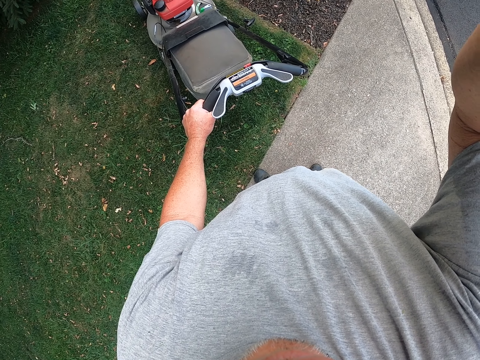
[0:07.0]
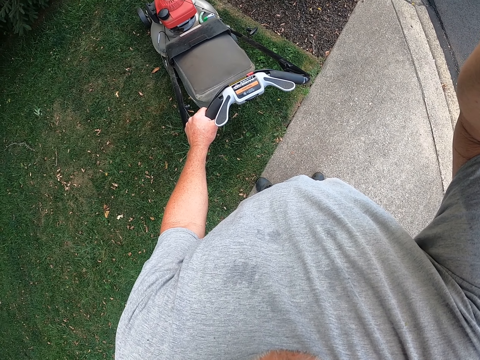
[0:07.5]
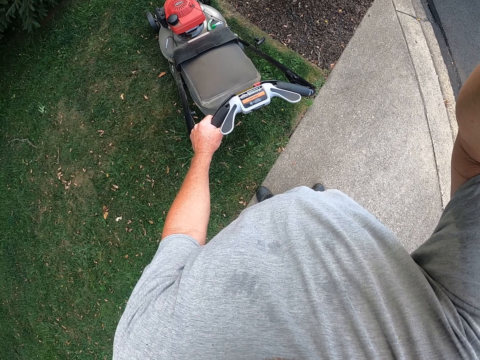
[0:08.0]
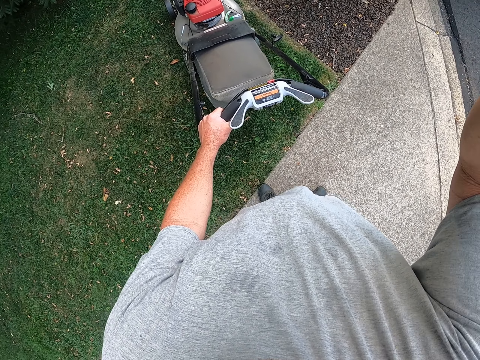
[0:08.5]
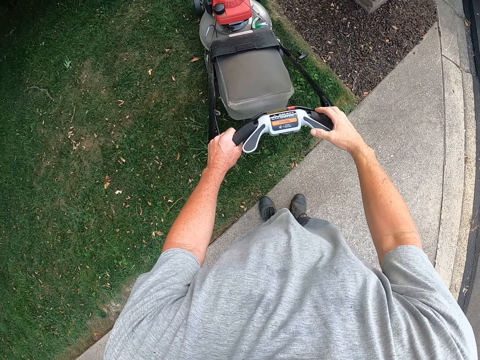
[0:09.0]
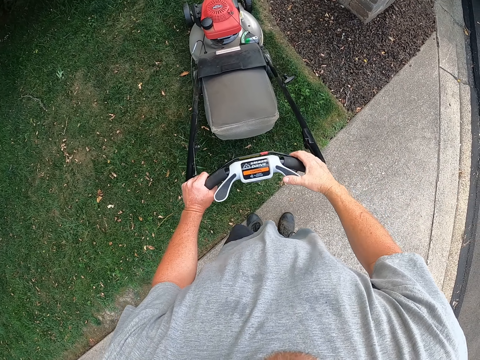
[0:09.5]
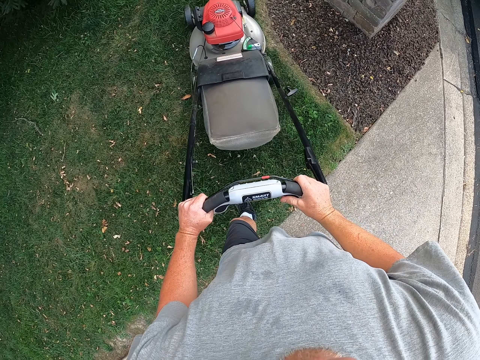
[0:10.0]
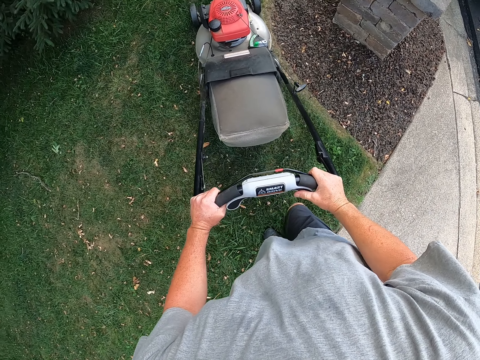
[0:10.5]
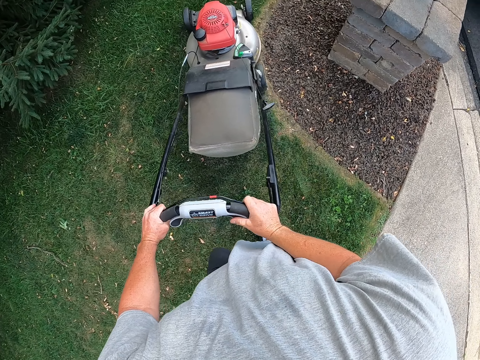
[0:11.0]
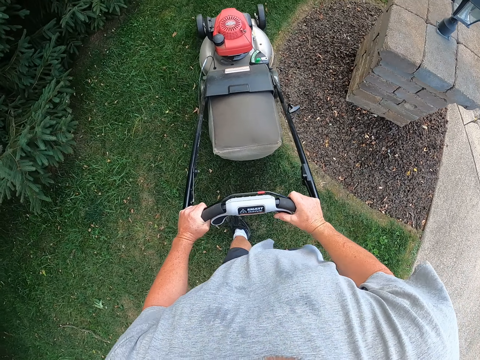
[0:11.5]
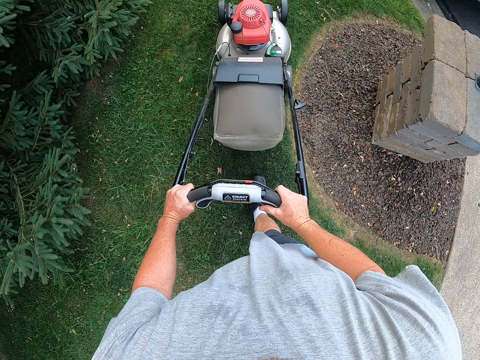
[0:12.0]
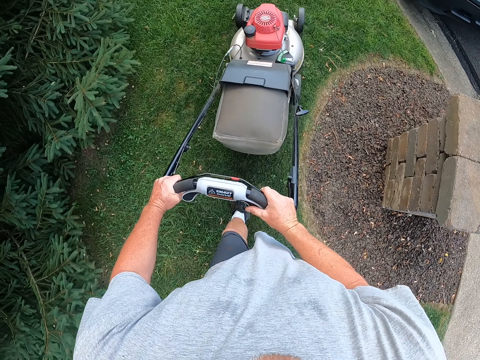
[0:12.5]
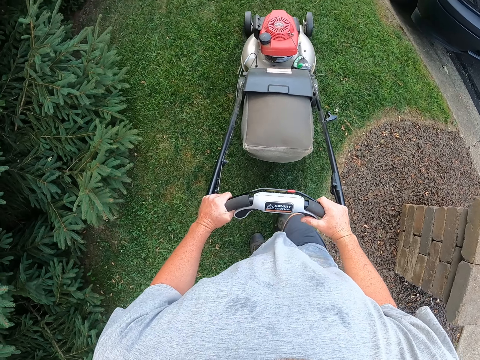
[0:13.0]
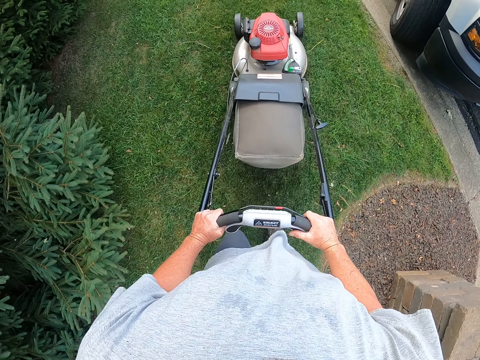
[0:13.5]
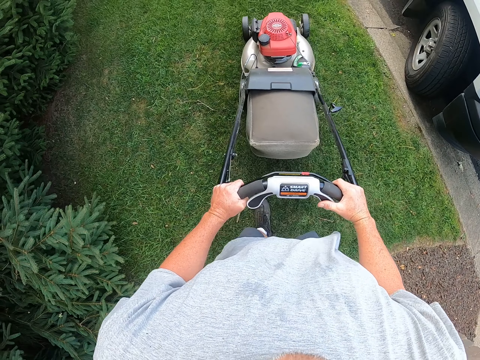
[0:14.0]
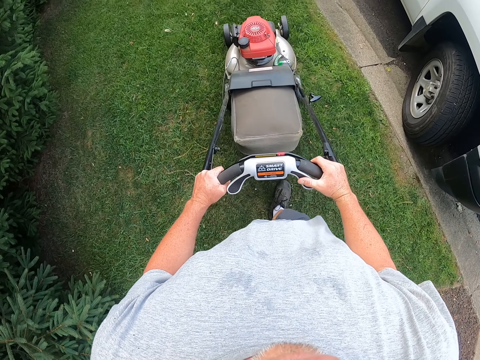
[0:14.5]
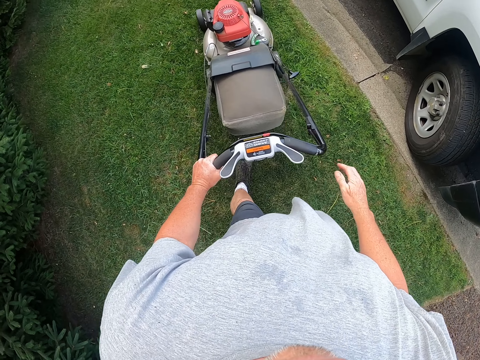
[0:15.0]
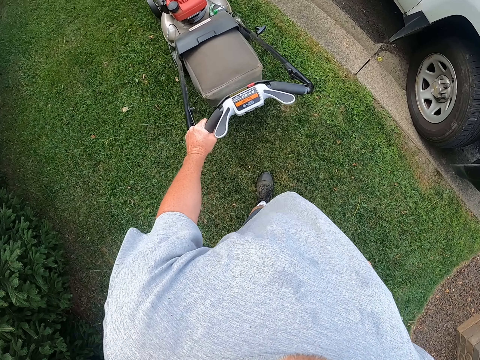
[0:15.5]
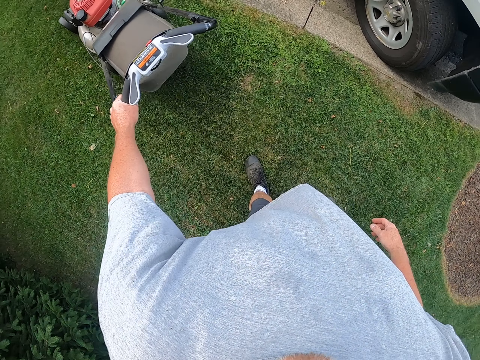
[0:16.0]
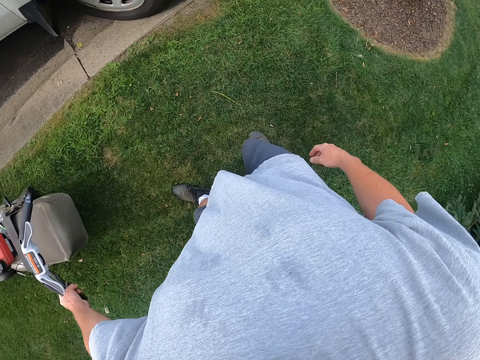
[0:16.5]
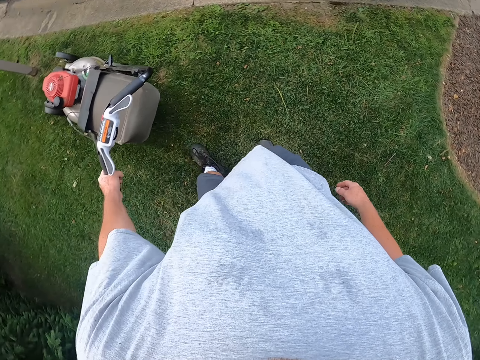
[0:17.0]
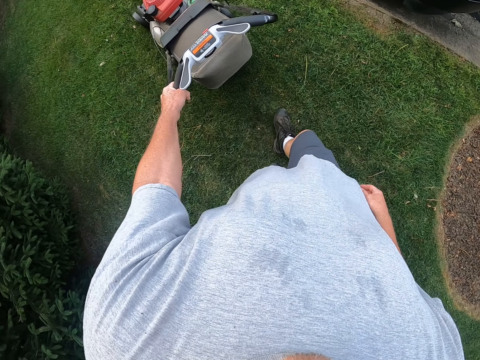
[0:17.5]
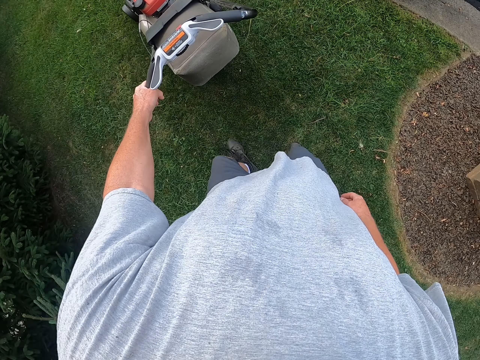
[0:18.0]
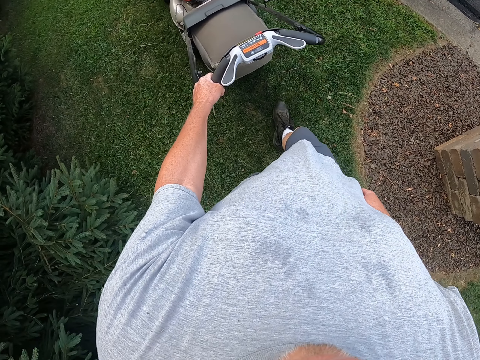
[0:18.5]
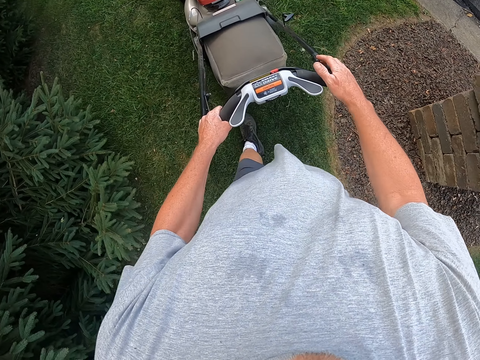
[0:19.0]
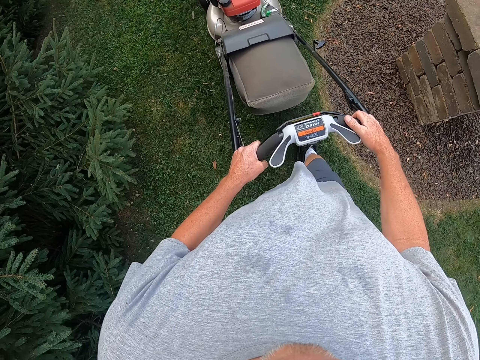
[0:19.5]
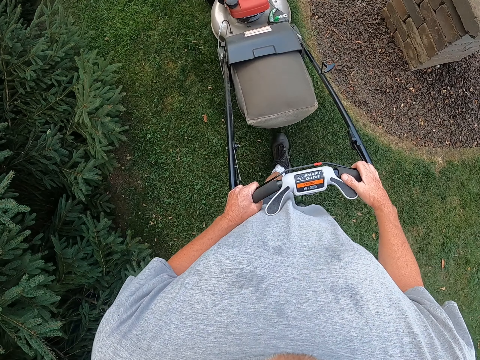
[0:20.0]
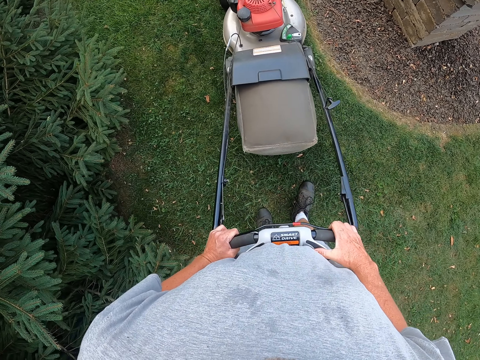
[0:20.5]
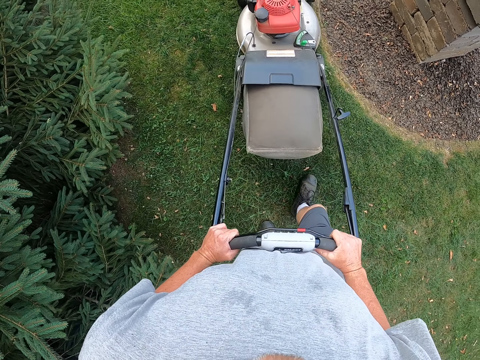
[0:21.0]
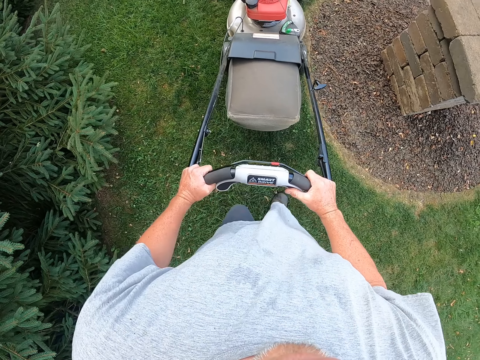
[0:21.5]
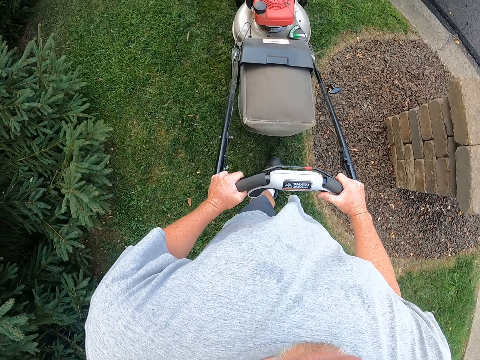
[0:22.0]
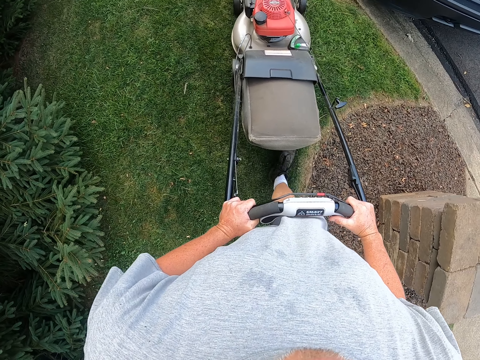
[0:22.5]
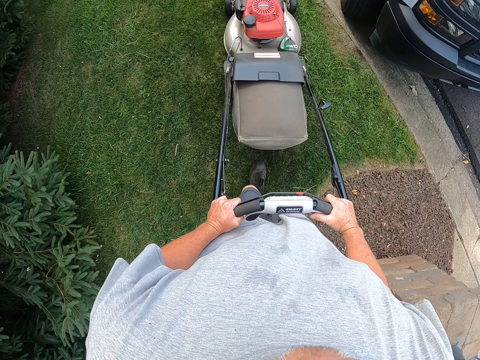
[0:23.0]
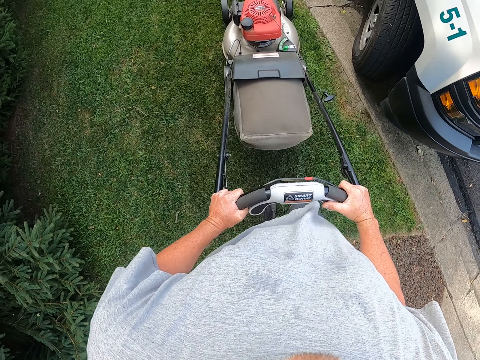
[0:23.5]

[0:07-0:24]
The camera wearer holds the lawn mower with the right hand. They cut grass in the garden with the lawn mower. They move the lawn mower on grass. They move the right hand from the lawn mower. They look around. They pull the lawn mower. They hold the lawn mower with the right hand. They pull the lawn mower. They push the lawn mower.

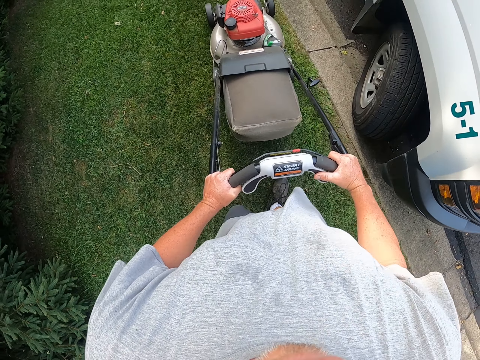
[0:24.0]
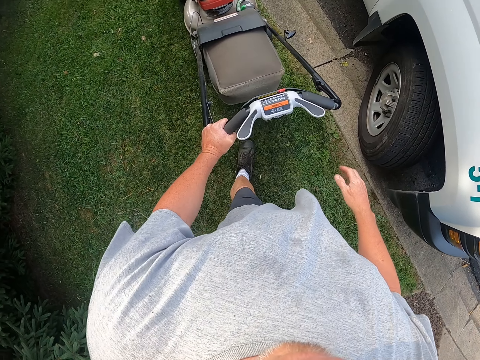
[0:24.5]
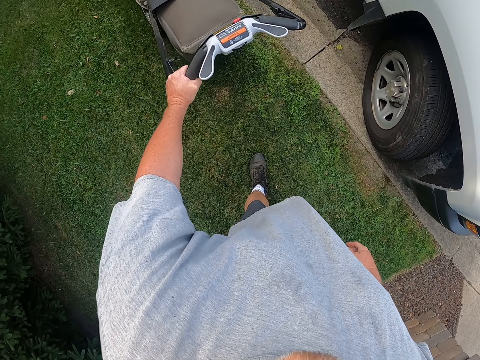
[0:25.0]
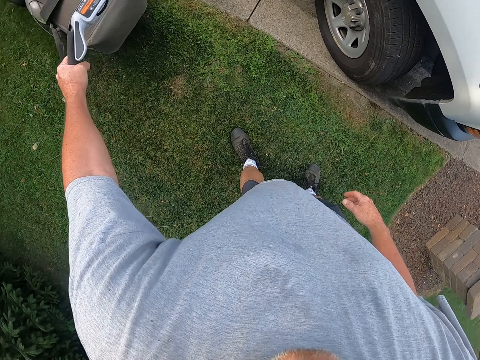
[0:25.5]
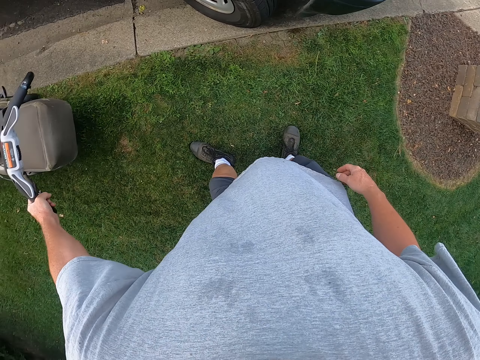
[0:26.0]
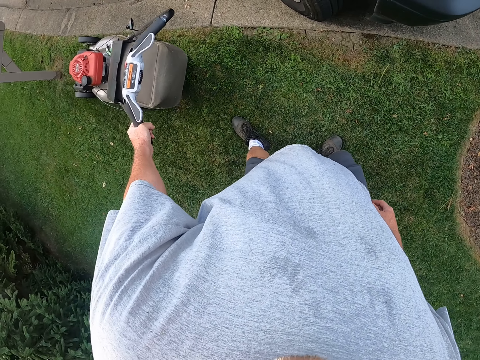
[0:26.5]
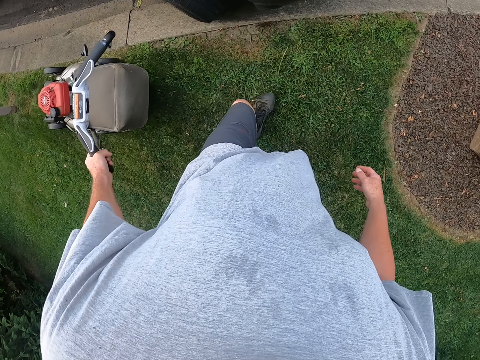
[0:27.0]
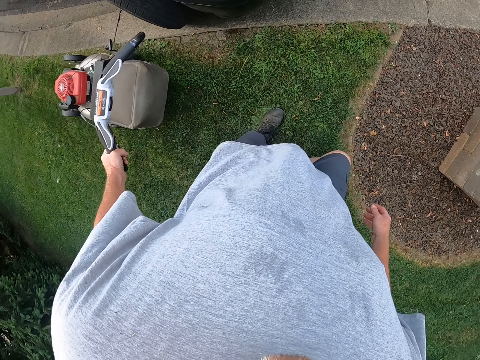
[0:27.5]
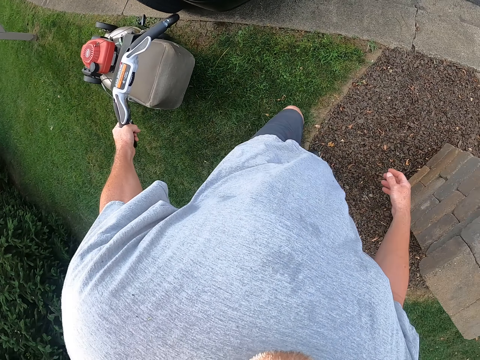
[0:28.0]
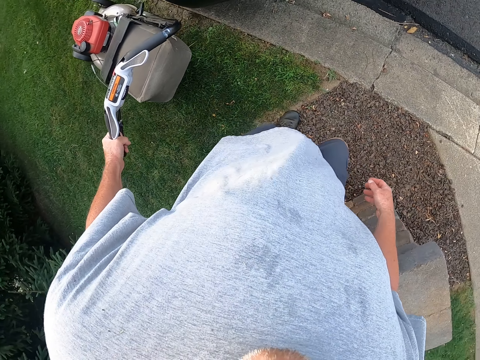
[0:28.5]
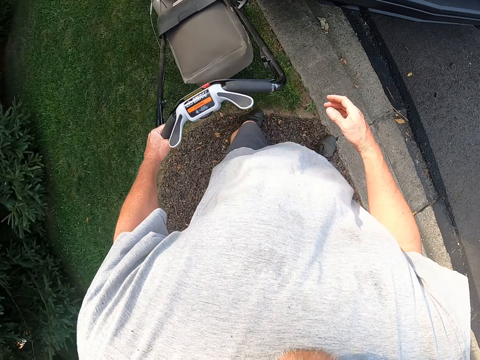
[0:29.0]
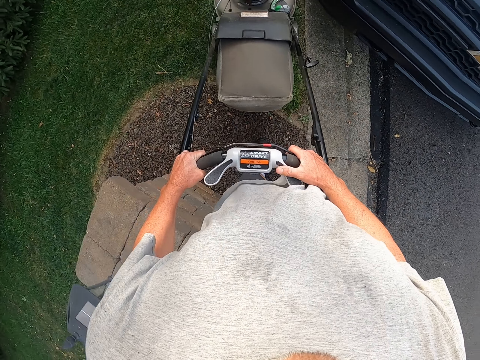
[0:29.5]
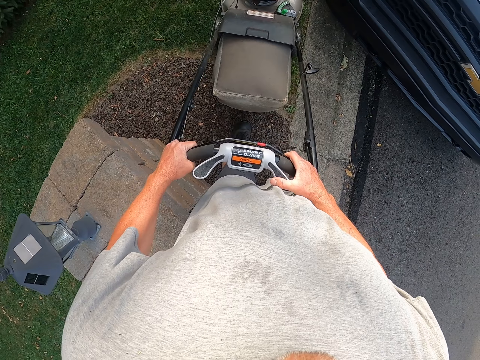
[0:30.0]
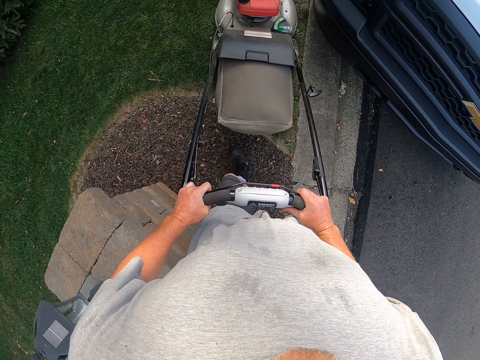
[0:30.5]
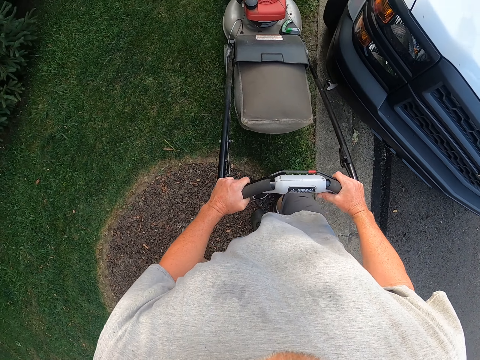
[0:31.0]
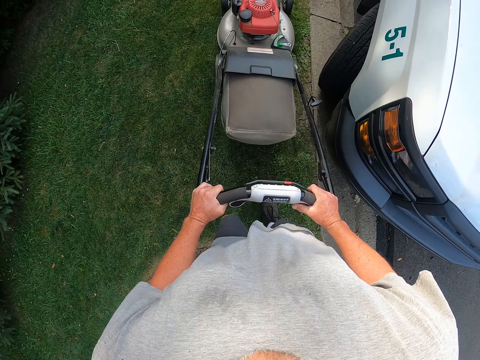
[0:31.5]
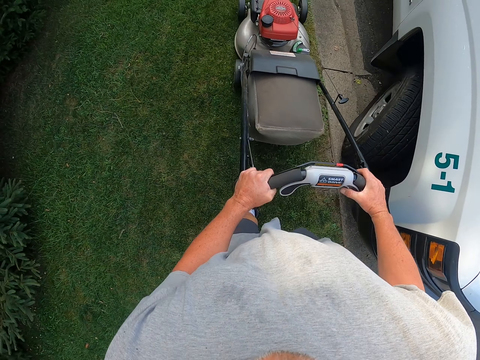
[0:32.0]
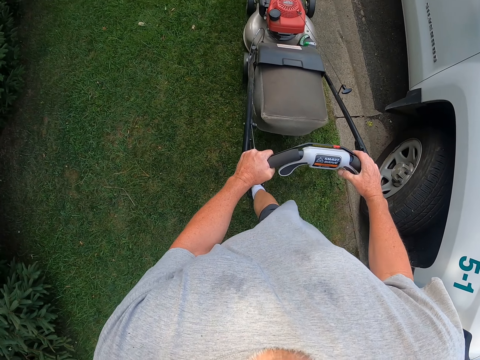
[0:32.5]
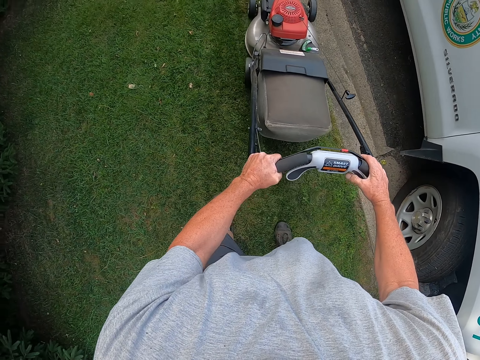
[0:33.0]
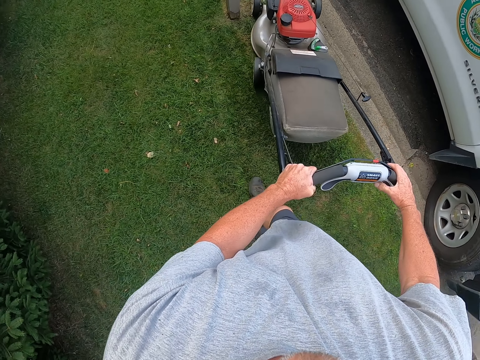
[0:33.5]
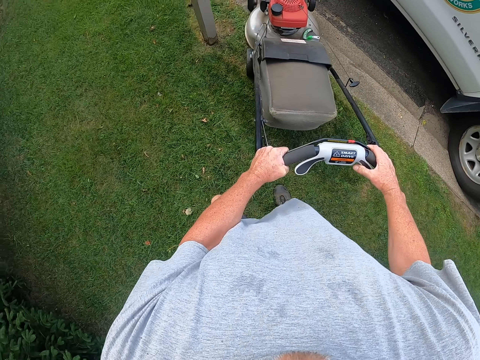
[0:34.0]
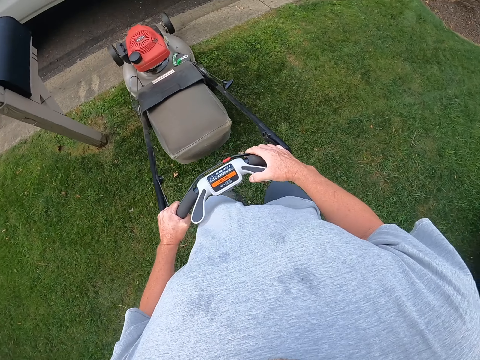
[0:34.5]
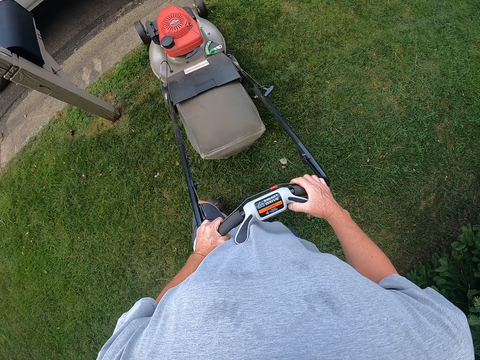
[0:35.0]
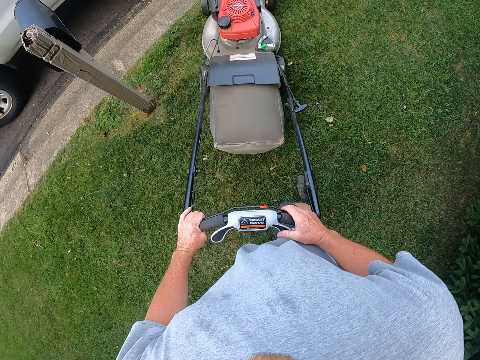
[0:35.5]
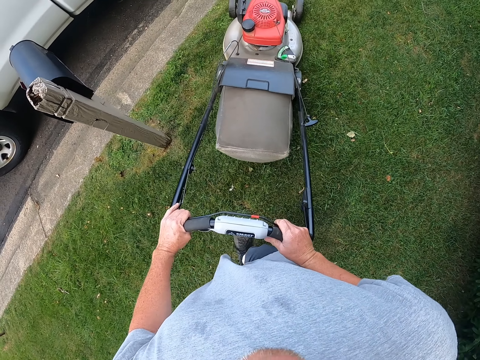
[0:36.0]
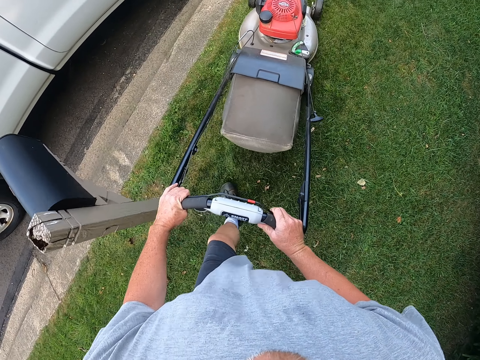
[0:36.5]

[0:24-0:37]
The camera wearer moves a hand from the lawn mower. They push the lawn mower. They move around. They pull the lawn mower. They place a hand on the lawn mower. They push the lawn mower. They turn the lawn mower. They push the lawn mower.
